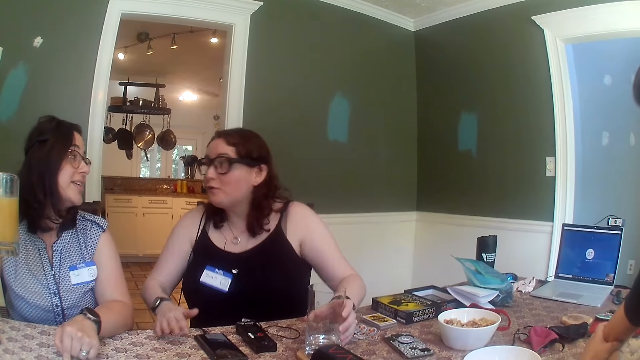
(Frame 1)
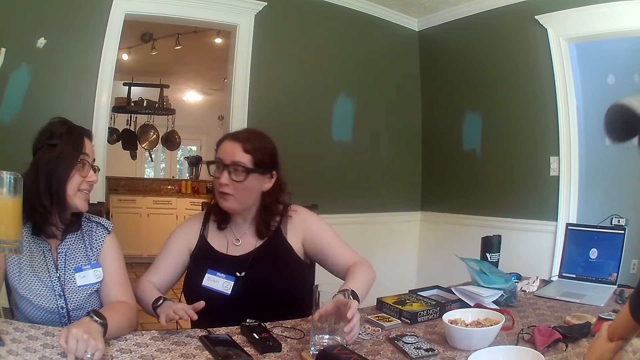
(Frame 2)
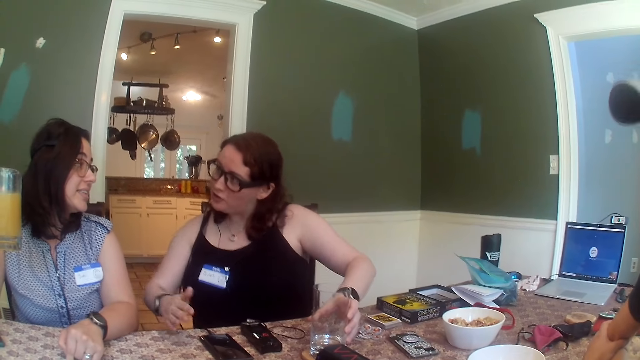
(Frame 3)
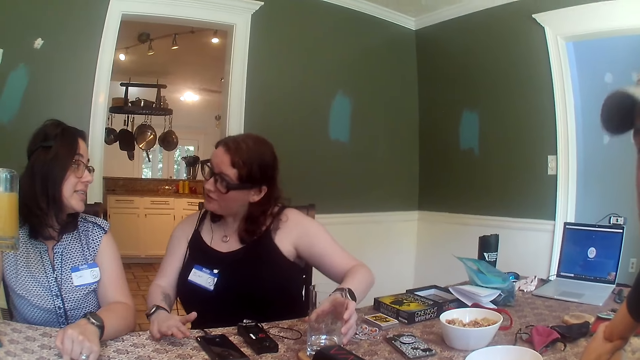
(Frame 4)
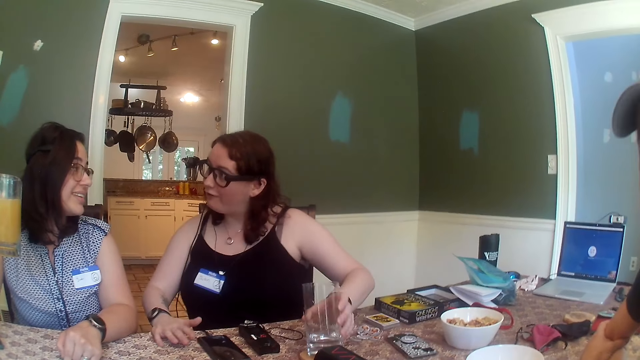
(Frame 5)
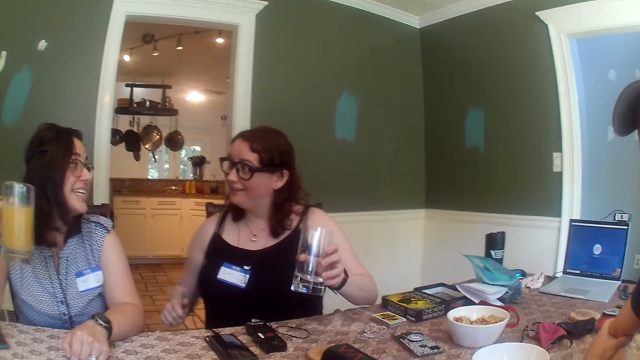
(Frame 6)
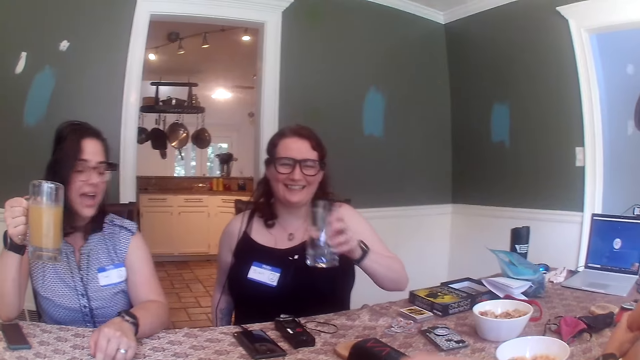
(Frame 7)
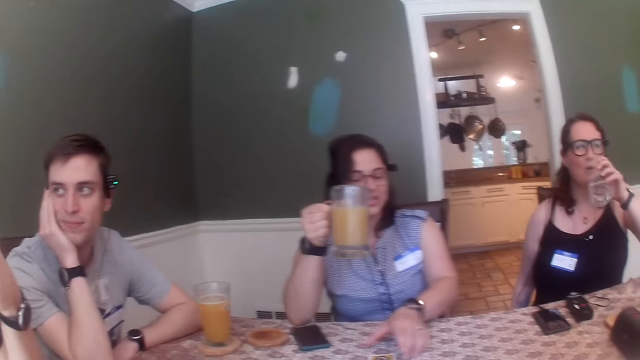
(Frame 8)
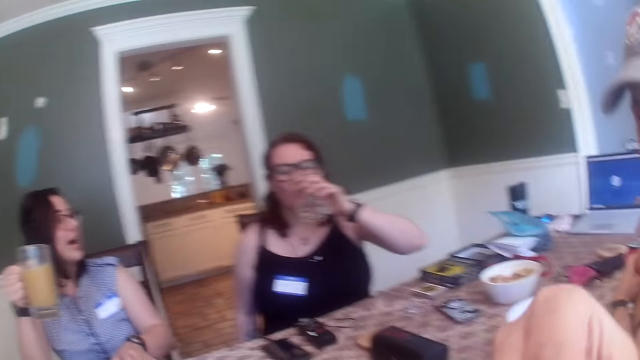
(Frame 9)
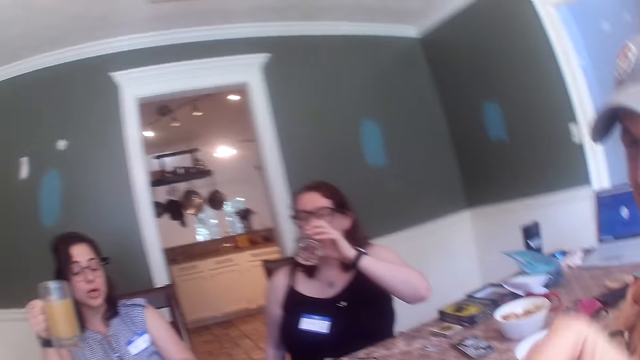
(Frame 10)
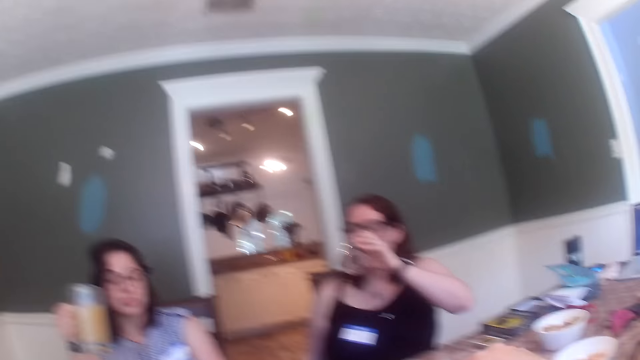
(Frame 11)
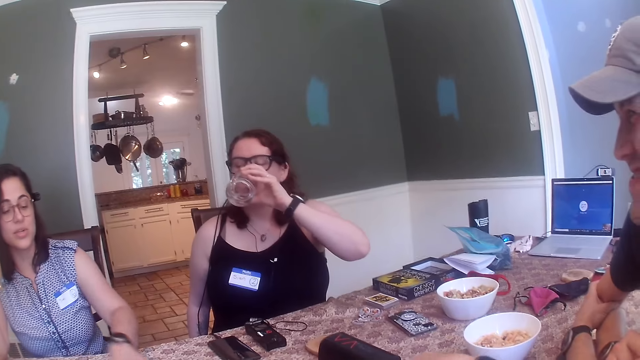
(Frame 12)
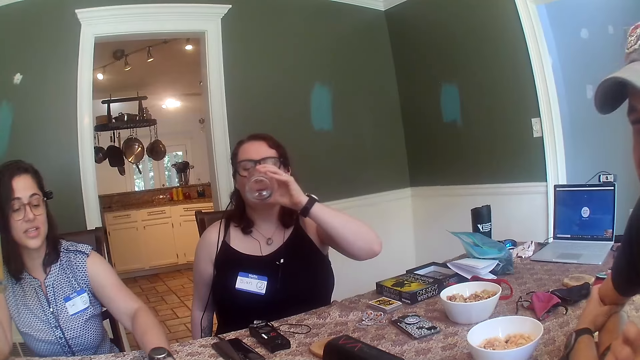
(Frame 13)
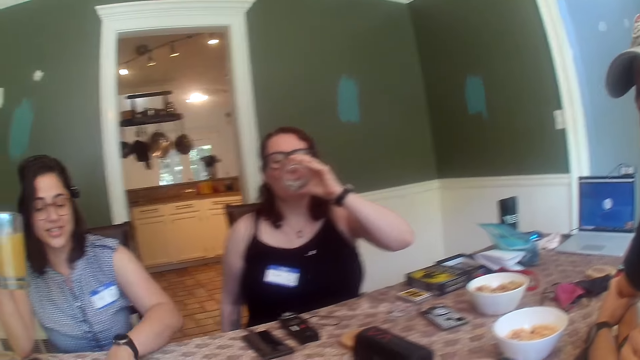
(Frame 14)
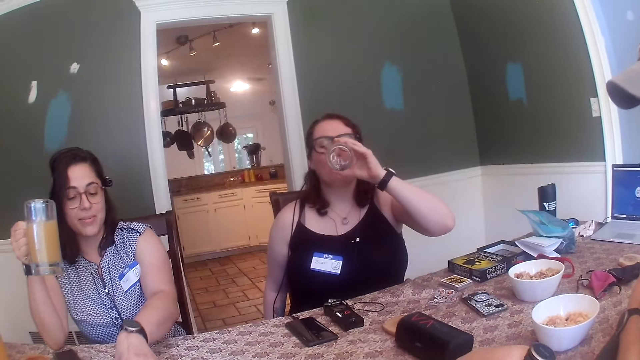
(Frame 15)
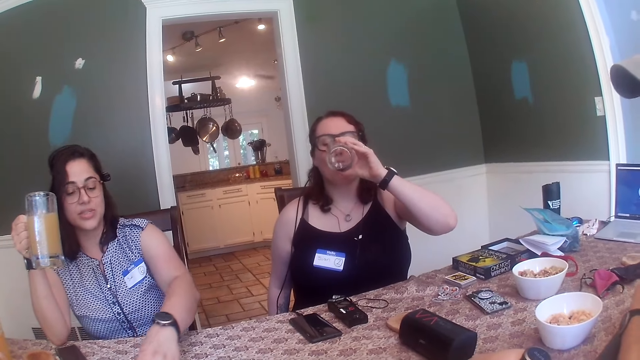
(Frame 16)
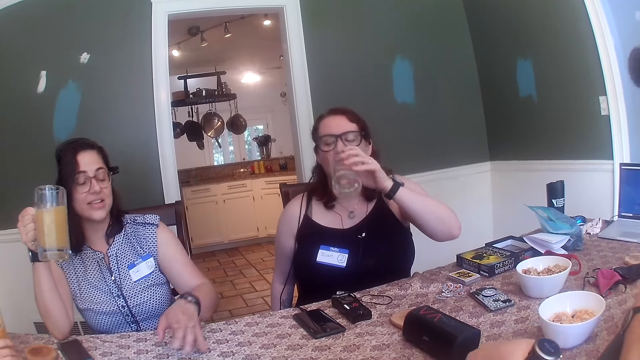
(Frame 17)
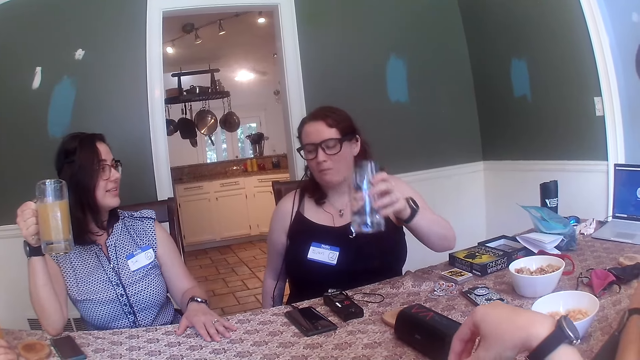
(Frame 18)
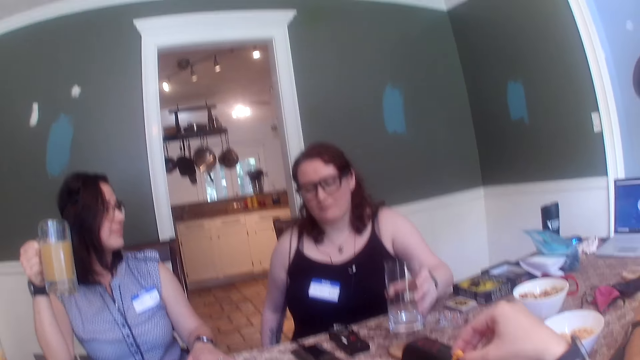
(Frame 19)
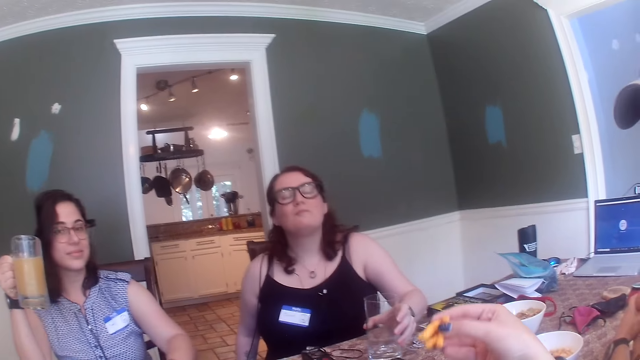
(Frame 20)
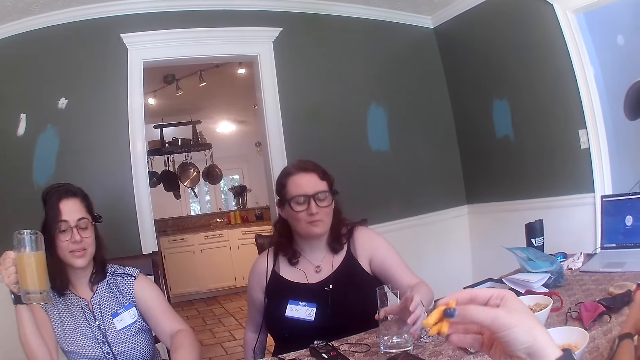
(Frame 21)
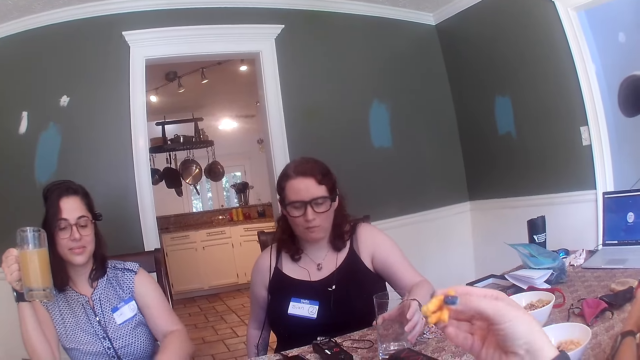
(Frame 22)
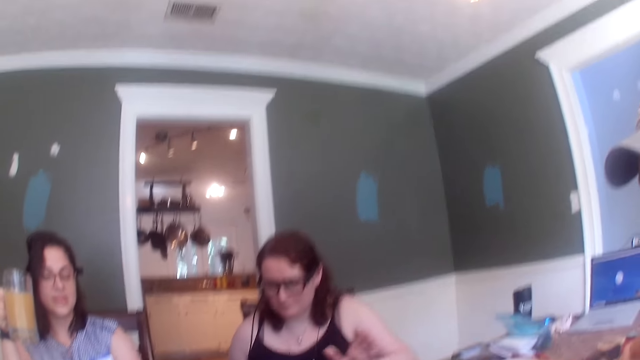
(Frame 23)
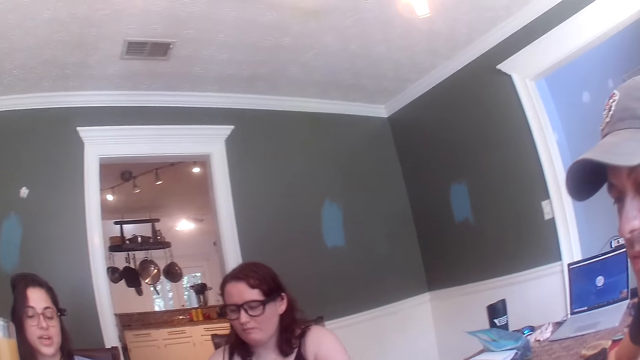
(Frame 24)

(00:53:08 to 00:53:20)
A woman picks up the cup of water from the coaster on the table with her left hand. She drinks from the cup of water in her left hand. The camera wearer eats some chips from her right hand. Another woman moves her hand. The camera wearer picks some chips from the plate on the table with her right hand. The first woman places the cup of water on the coaster on the table with her left hand. The camera wearer lifts her hand. She eats some chips from her right hand.

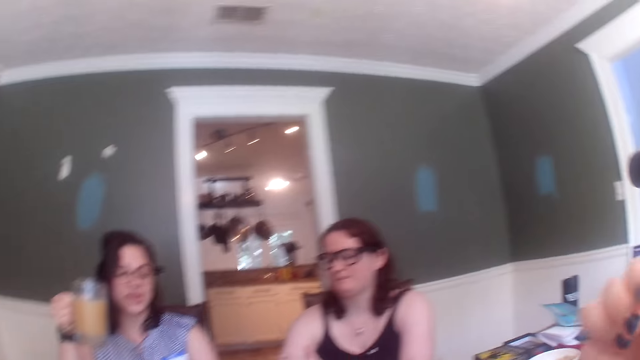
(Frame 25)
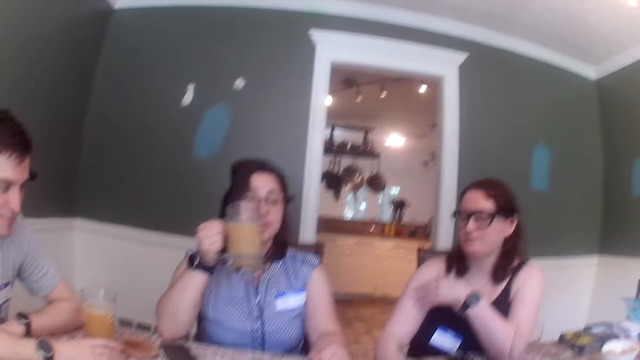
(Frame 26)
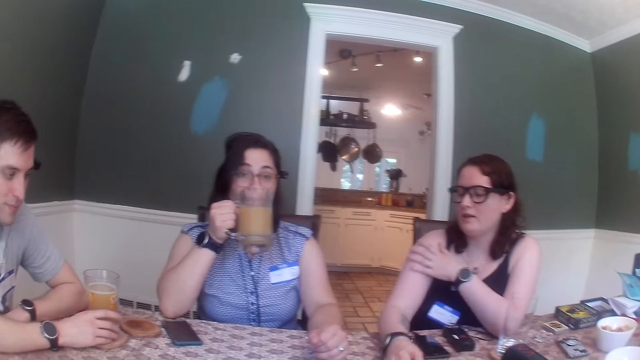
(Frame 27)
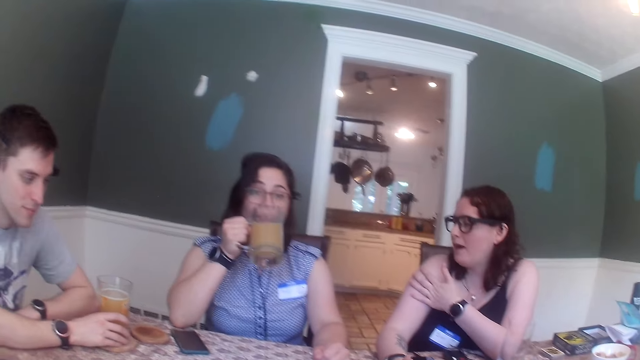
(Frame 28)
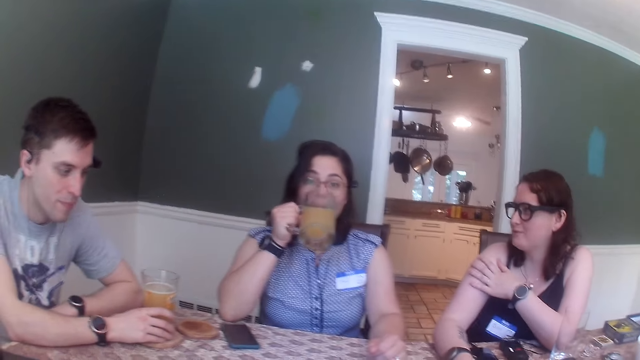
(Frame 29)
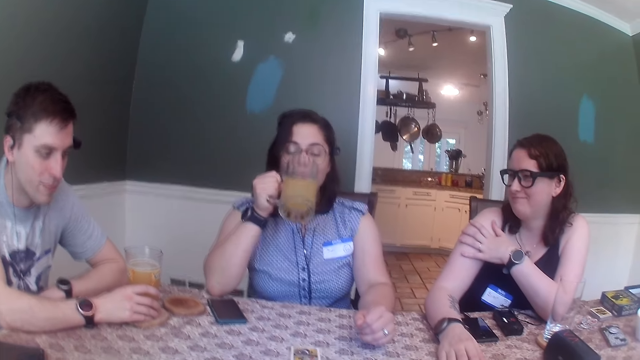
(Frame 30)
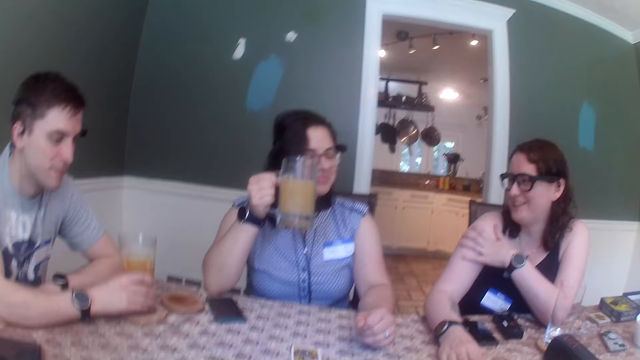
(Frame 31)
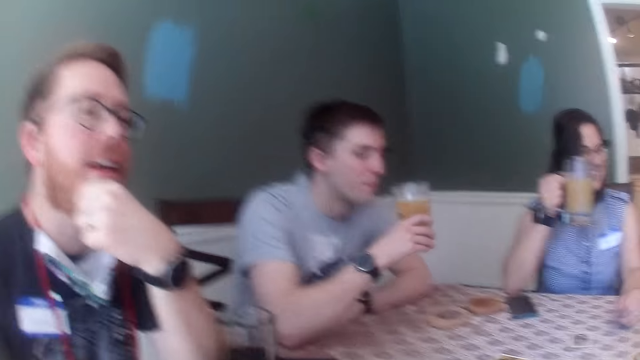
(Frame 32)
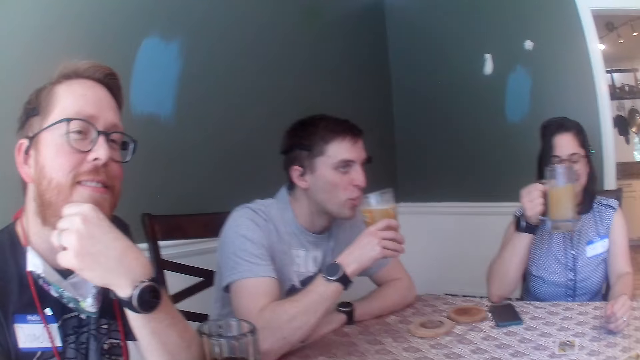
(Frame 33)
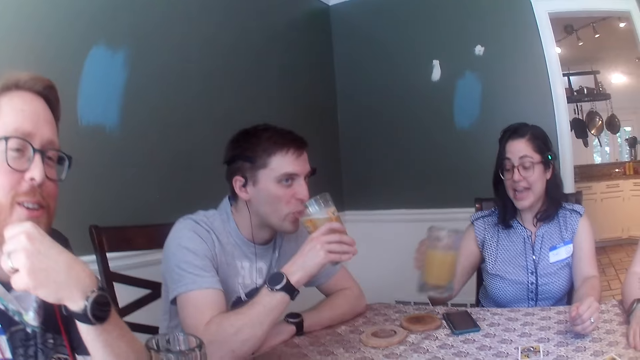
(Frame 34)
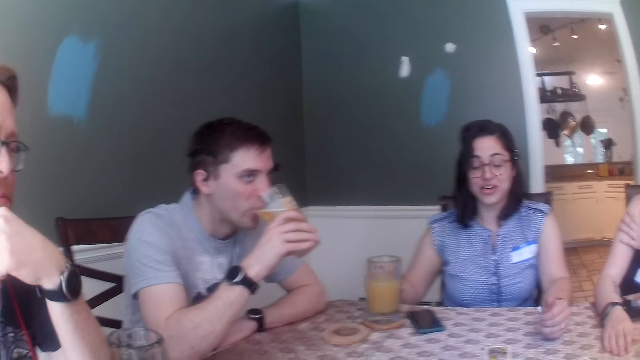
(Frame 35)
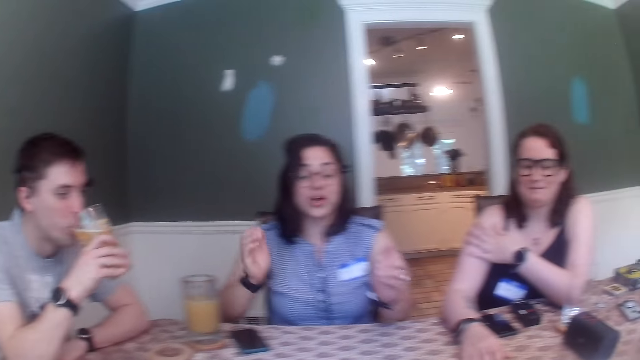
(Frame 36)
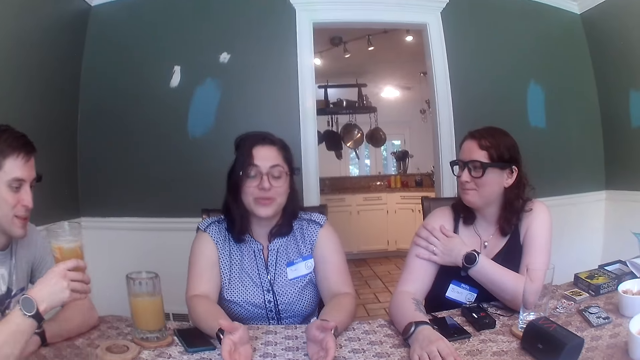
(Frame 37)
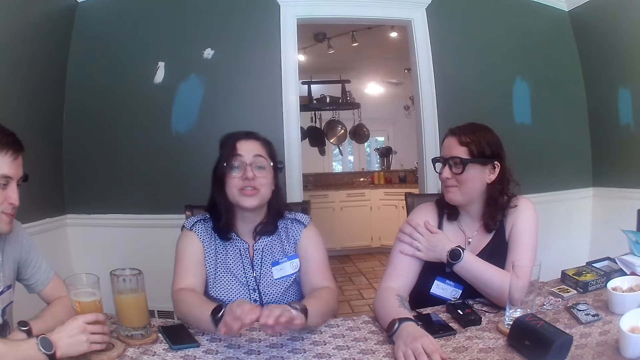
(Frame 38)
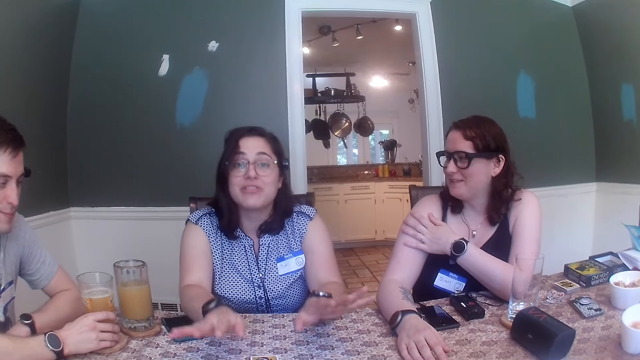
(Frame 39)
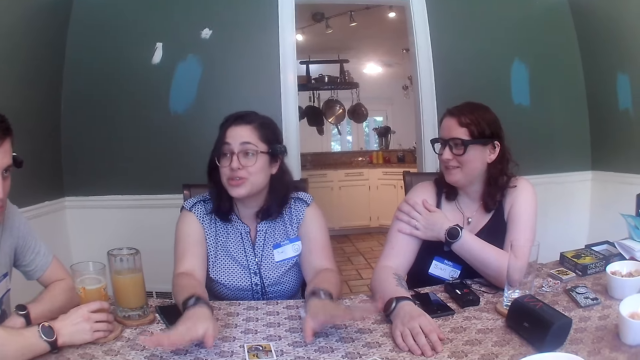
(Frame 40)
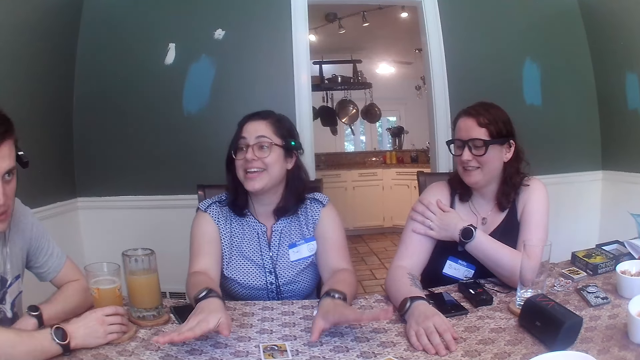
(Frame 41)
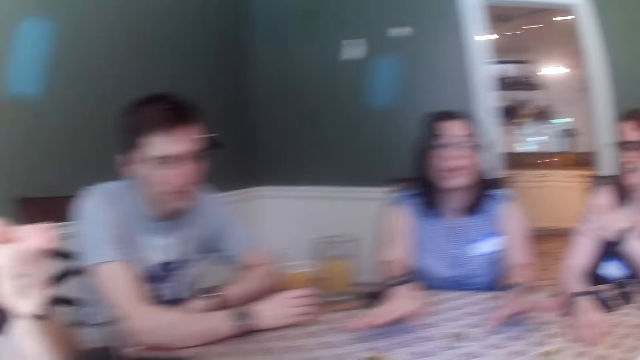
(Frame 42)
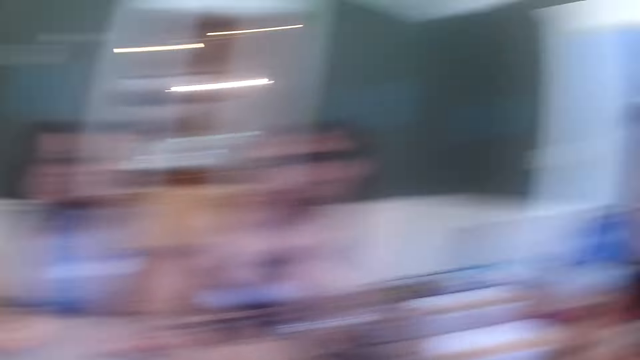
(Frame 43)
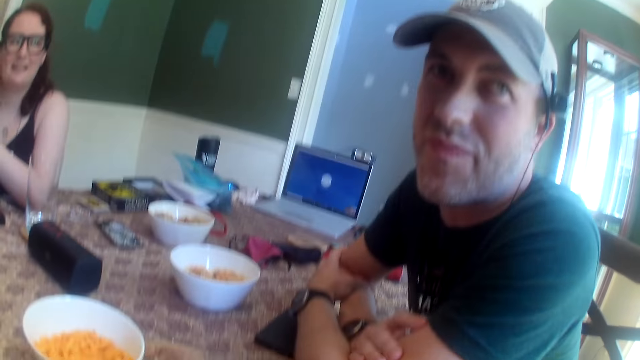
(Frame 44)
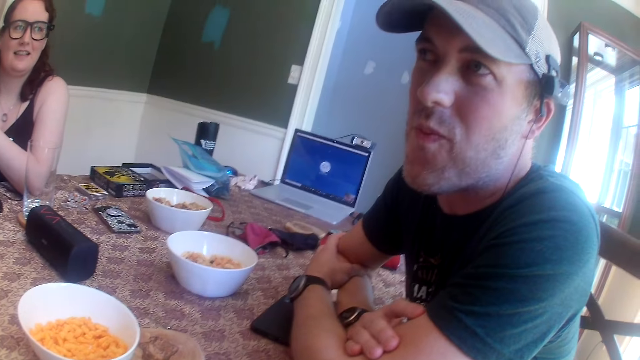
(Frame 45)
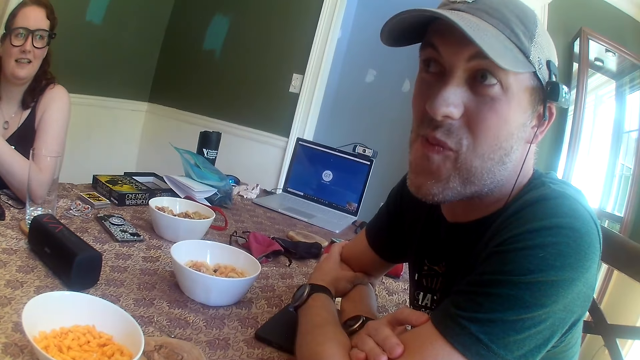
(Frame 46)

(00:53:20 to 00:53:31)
A woman holds her left arm. Another woman drinks from the cup of juice in her right hand. A man picks up the cup of juice from the coaster on the table with his right hand. The man drinks from the cup of juice in his right hand. Another man holds his chin. The other woman places the cup of juice on the coaster on the table with her right hand. The other woman moves her hands. The first man places the cup of juice on the coaster on the table with his right hand. The camera wearer looks around.
